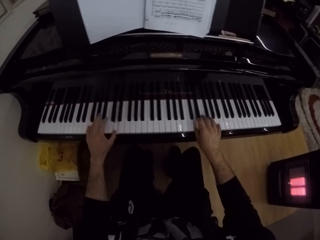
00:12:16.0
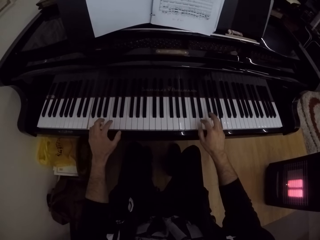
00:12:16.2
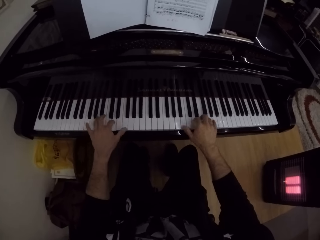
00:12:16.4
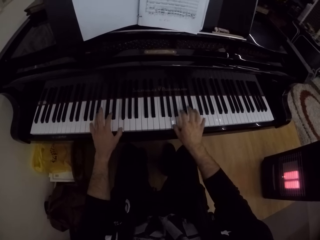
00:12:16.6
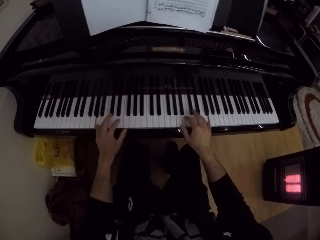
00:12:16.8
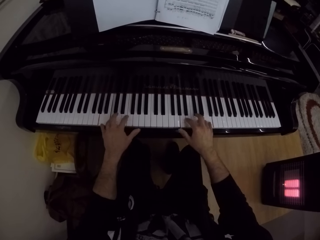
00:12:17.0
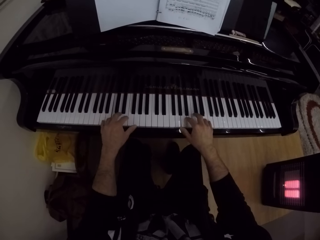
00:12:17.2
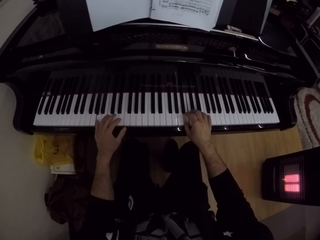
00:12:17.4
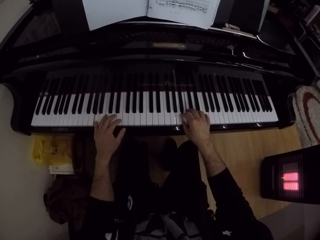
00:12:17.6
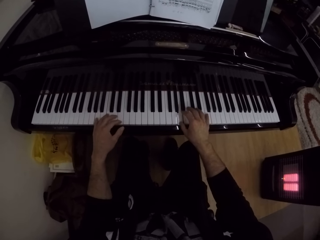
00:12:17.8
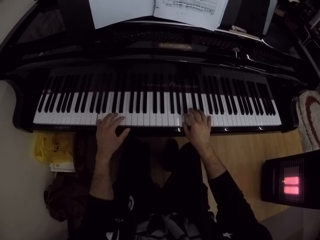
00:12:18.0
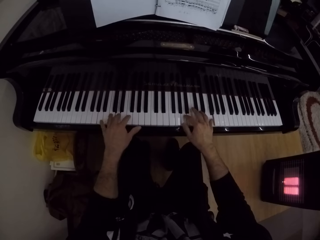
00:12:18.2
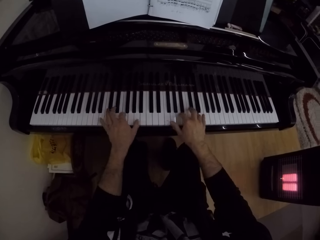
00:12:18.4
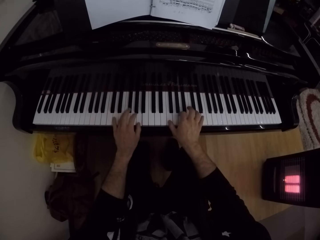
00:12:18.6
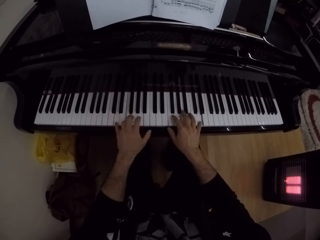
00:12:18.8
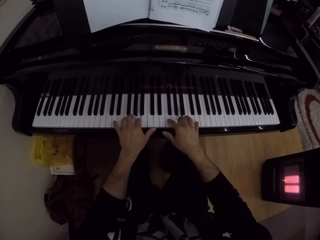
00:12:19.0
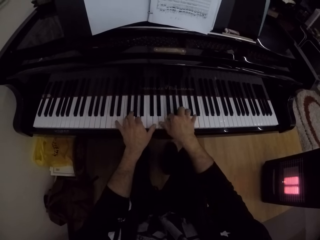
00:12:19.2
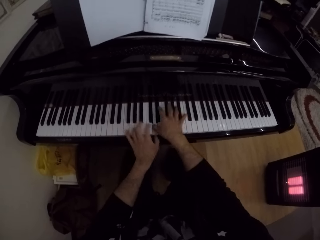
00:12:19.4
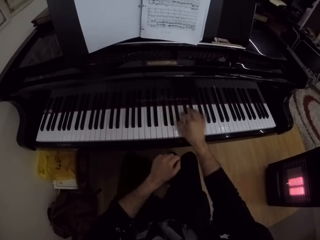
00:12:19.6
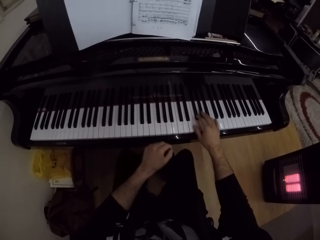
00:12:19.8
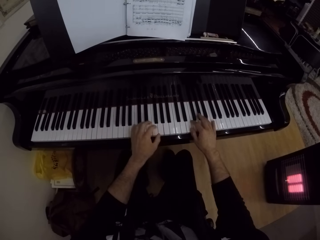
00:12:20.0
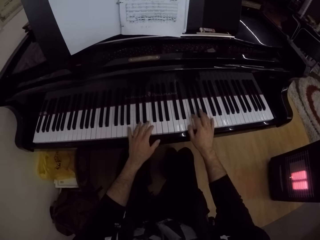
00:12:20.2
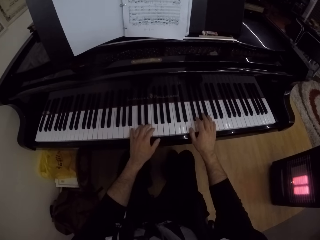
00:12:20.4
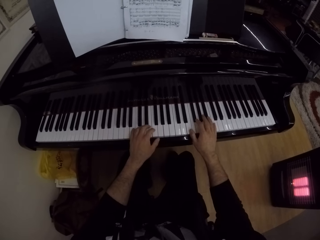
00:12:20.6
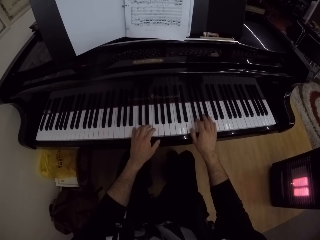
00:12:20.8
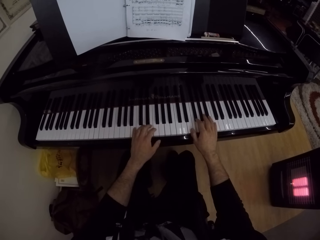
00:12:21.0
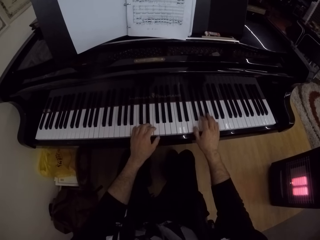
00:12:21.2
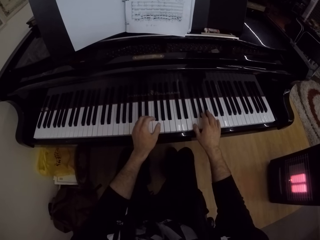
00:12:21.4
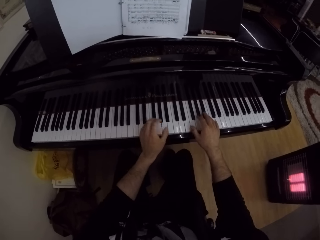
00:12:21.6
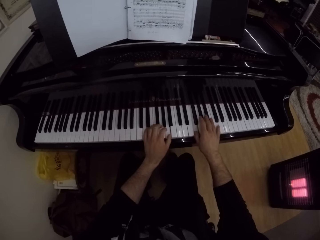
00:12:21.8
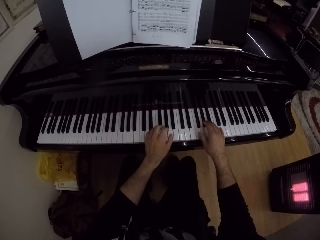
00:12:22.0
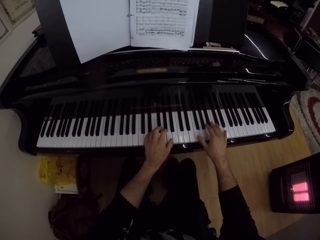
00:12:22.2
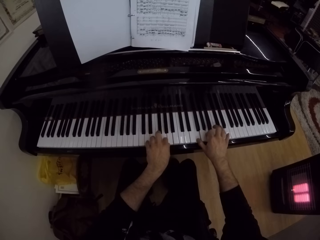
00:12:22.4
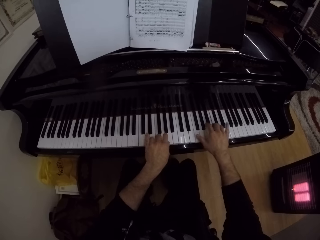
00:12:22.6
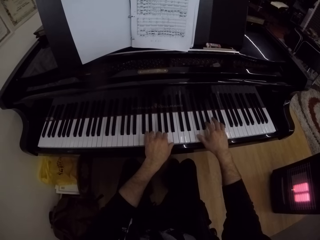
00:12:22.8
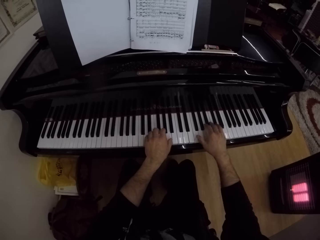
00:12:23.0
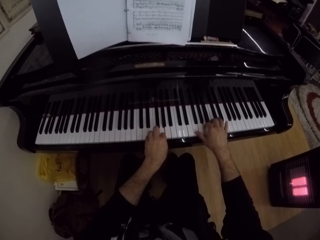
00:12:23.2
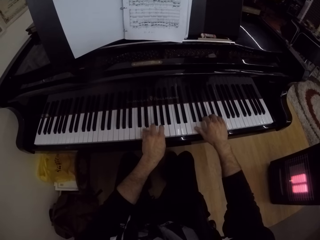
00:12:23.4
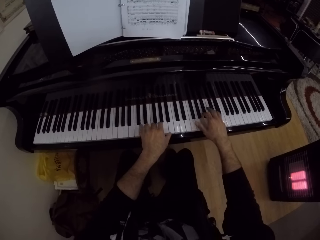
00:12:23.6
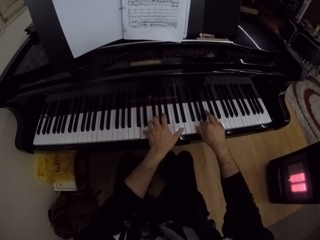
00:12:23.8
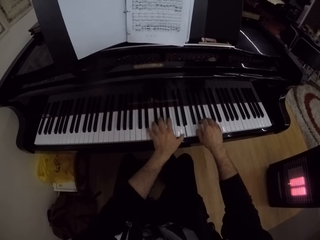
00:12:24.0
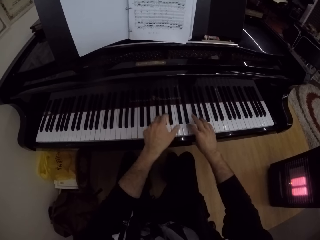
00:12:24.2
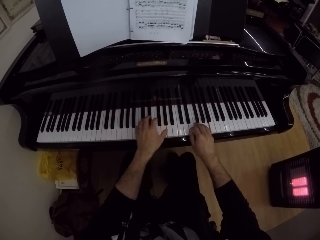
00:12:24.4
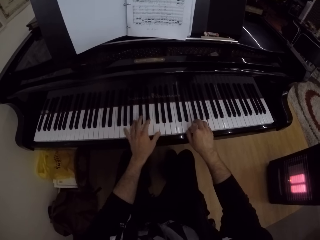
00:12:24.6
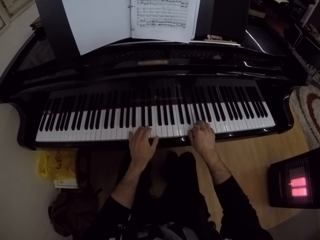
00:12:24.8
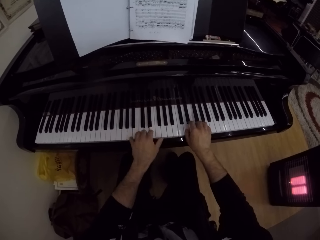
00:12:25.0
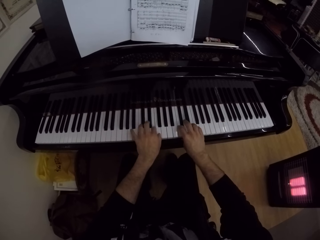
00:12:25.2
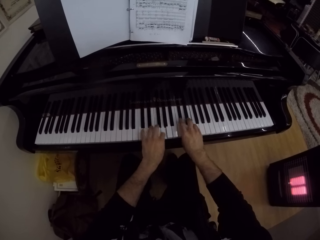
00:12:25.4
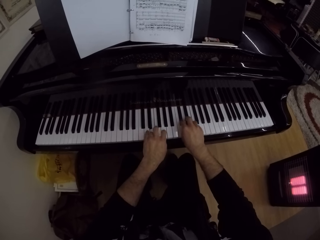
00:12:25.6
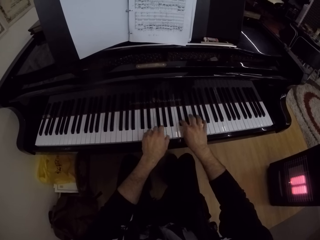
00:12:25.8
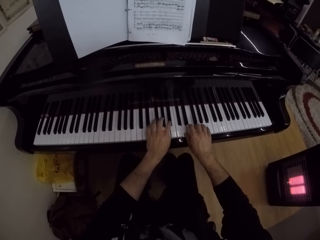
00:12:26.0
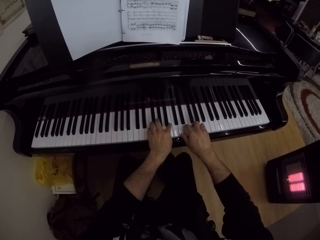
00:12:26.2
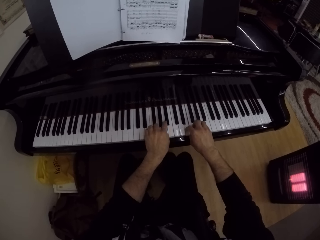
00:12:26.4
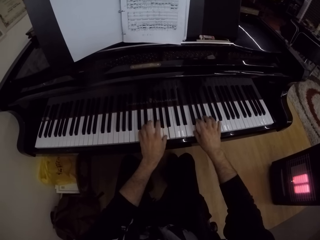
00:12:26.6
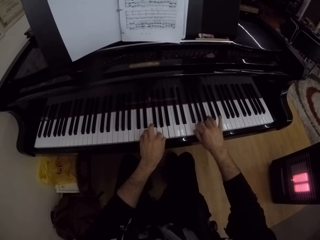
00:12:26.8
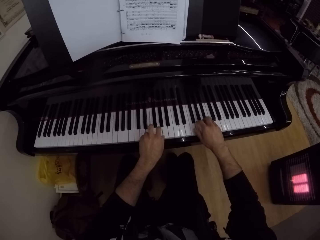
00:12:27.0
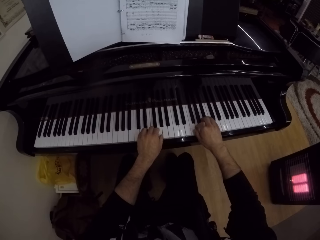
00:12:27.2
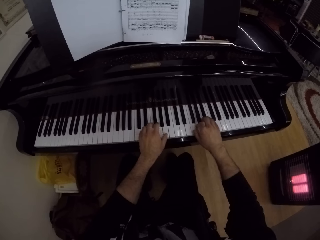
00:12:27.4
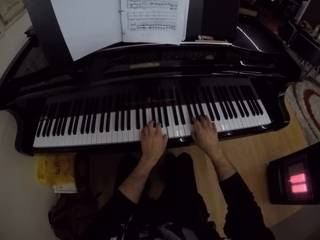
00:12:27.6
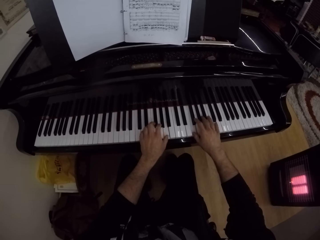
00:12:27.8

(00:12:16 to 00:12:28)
The camera wearer takes both hands off the piano. They play the piano with both hands.

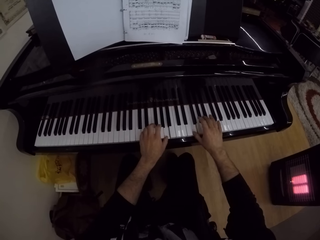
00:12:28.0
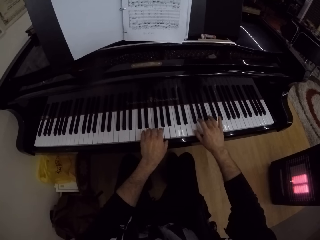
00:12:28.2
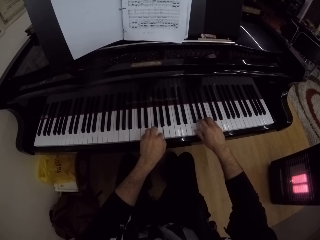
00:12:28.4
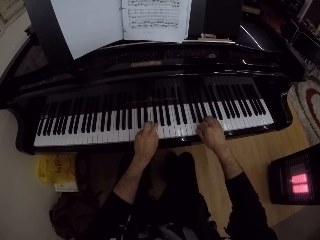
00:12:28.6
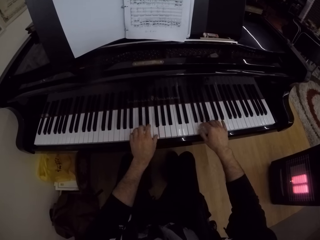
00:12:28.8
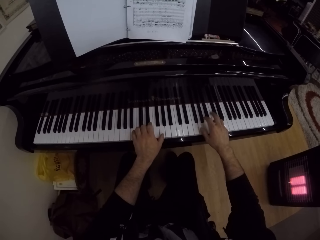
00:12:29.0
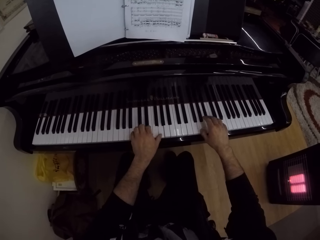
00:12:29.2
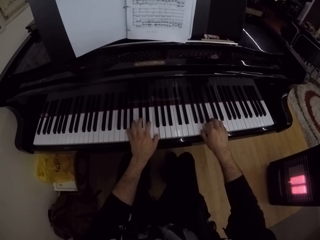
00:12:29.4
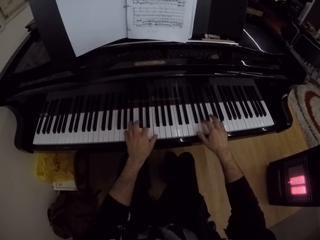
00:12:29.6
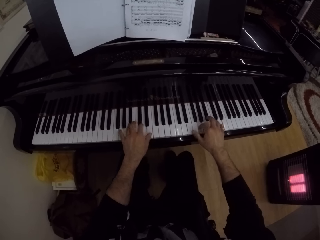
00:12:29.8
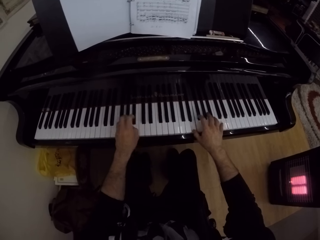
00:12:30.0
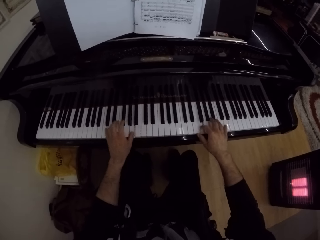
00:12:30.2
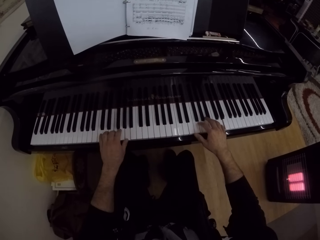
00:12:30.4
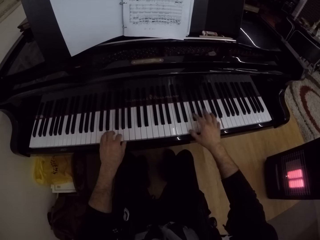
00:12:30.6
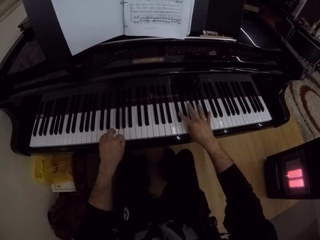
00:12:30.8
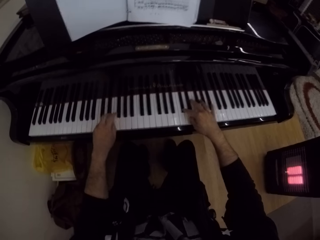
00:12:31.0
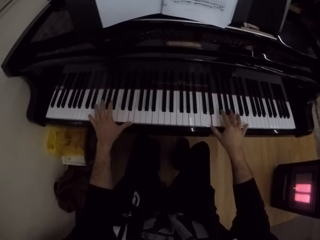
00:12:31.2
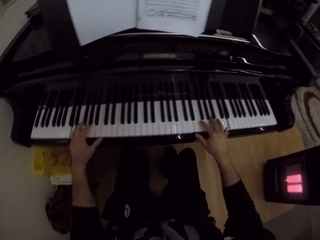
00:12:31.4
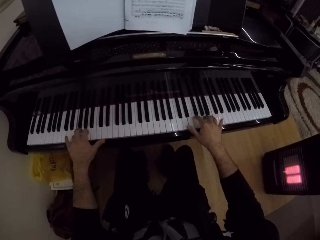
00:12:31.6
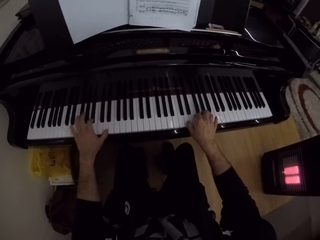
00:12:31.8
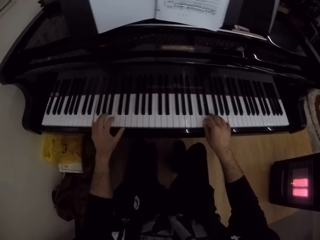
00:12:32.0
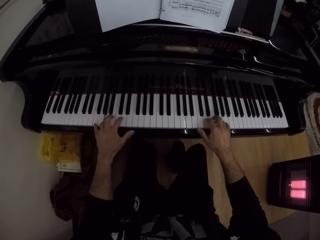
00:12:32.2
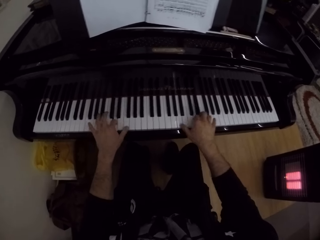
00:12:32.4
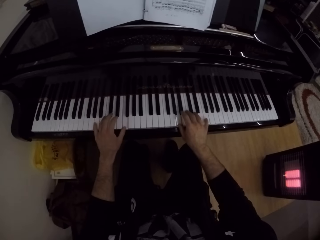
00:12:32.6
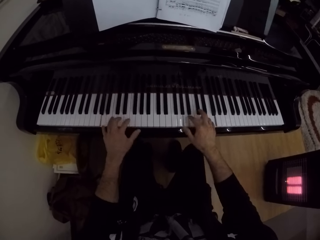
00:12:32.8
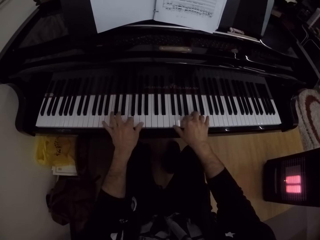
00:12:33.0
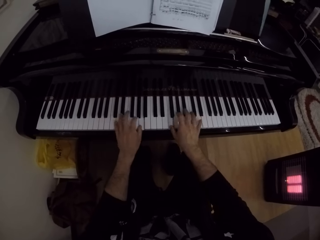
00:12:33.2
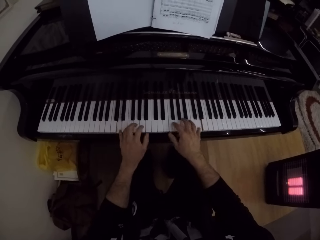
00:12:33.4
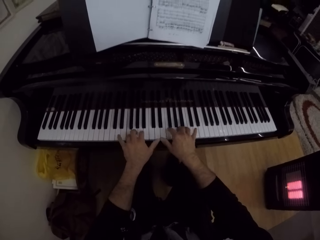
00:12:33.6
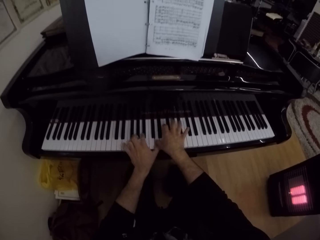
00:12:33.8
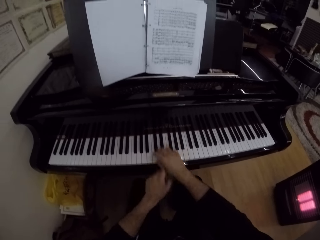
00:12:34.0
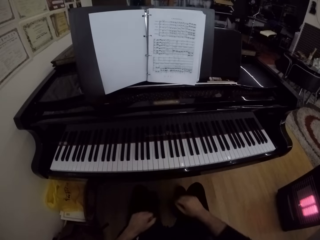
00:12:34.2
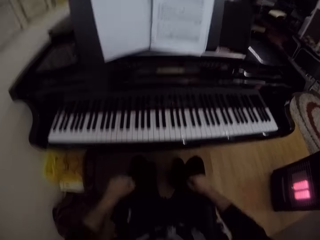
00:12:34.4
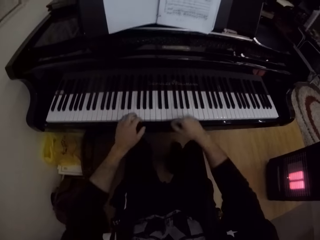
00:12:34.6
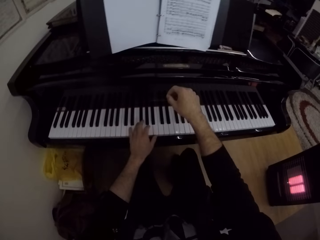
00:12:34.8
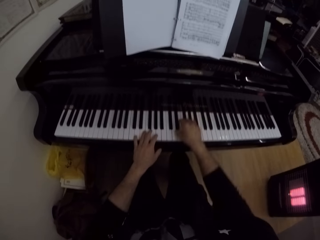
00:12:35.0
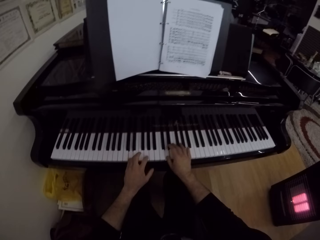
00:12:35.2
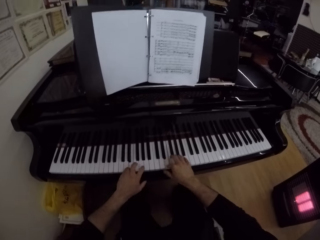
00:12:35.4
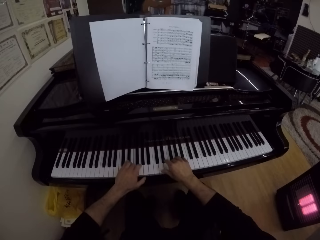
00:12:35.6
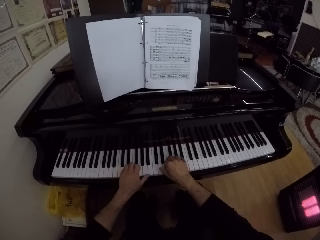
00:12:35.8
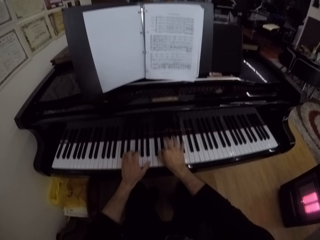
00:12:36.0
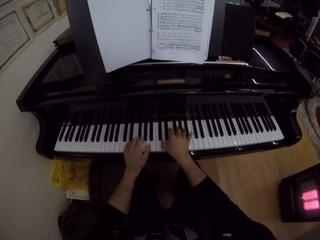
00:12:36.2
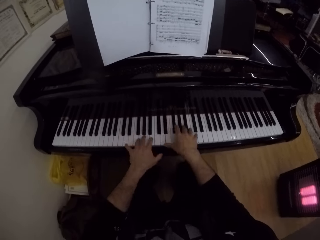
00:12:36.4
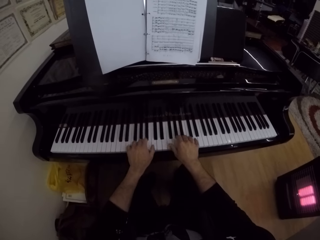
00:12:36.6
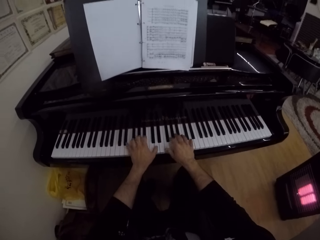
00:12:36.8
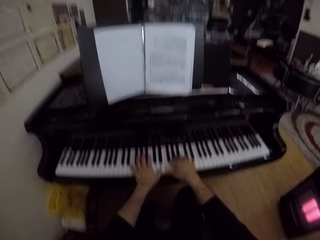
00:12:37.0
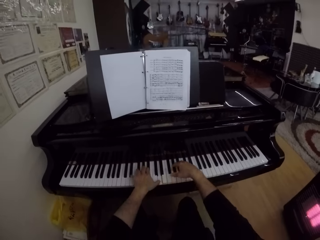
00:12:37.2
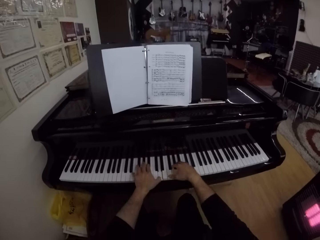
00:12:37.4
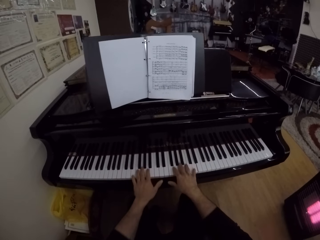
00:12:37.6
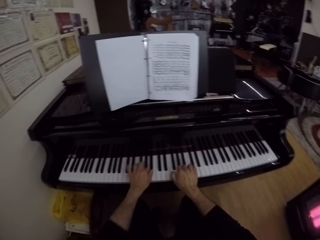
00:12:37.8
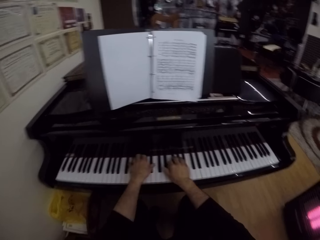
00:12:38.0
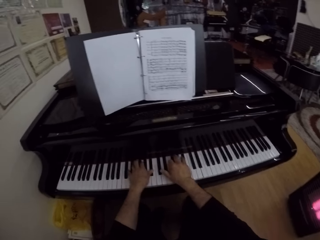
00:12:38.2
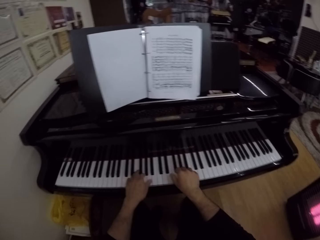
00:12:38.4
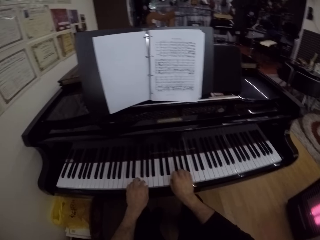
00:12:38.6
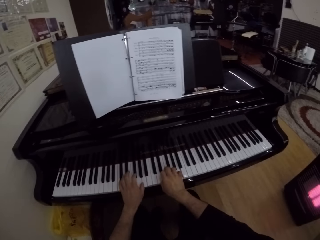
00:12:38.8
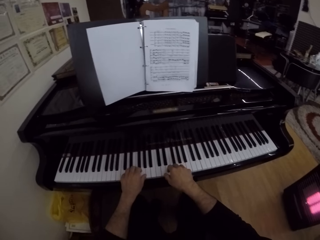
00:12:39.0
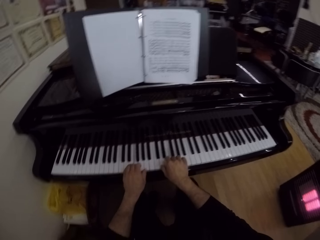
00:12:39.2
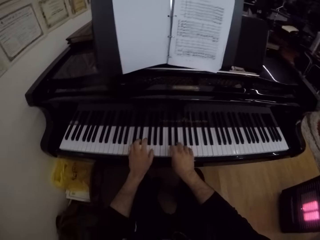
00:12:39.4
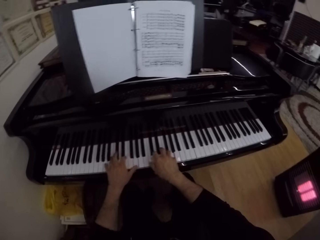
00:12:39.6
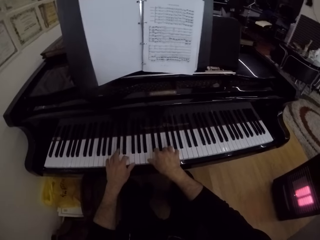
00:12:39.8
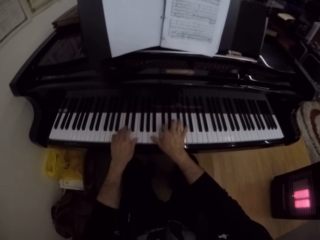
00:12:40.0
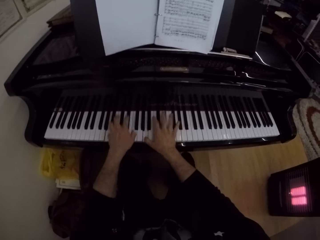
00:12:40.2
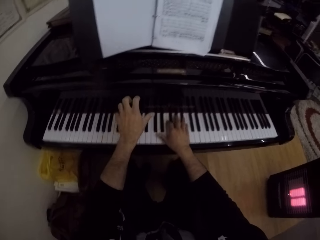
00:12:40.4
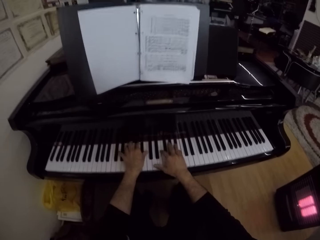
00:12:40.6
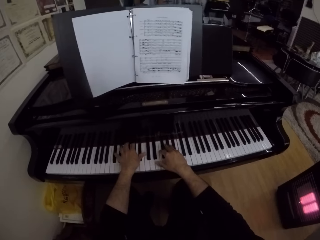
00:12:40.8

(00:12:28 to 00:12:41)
The camera wearer takes both hands off the piano. They play the piano with both hands.
